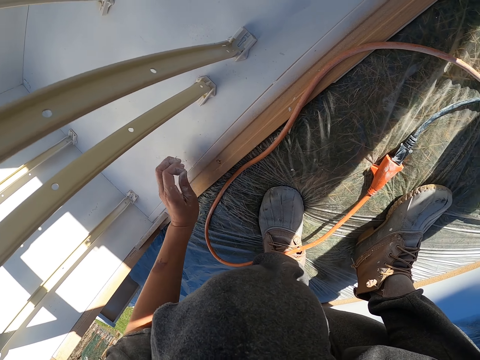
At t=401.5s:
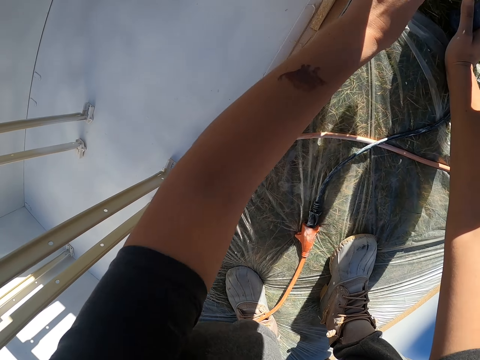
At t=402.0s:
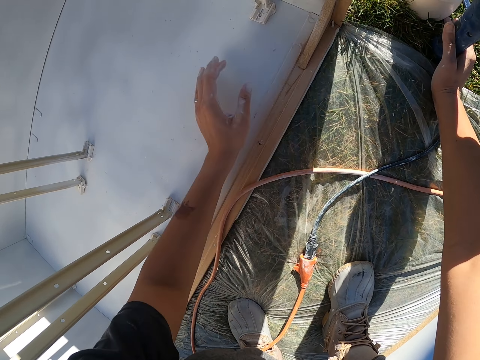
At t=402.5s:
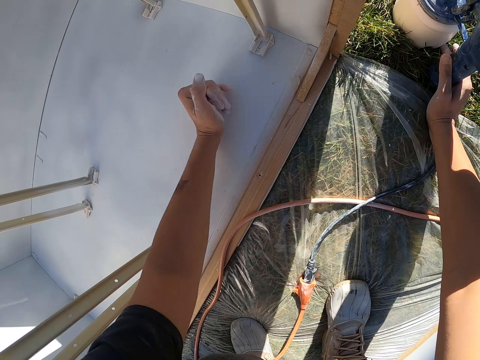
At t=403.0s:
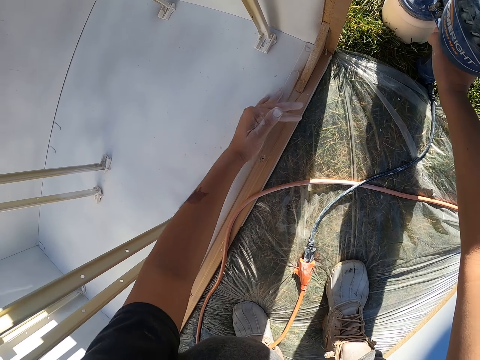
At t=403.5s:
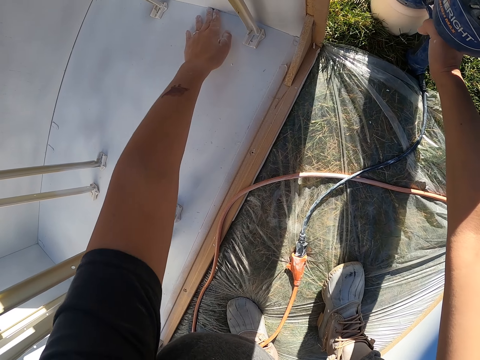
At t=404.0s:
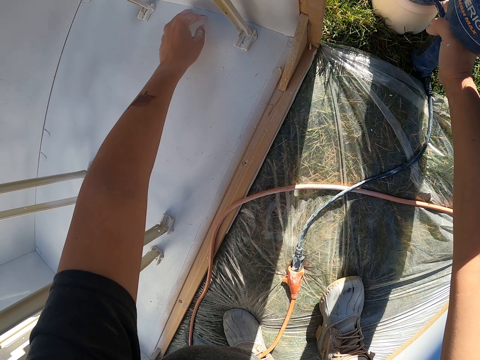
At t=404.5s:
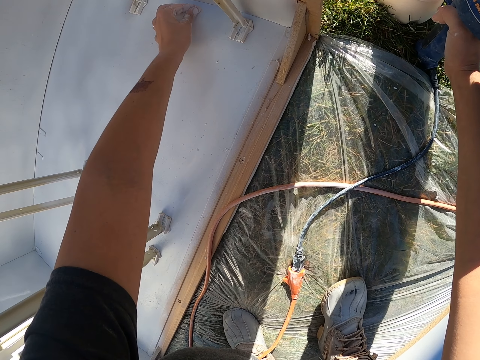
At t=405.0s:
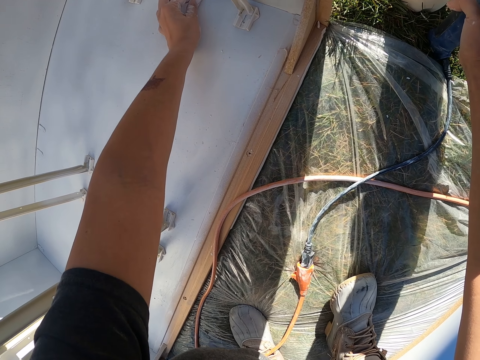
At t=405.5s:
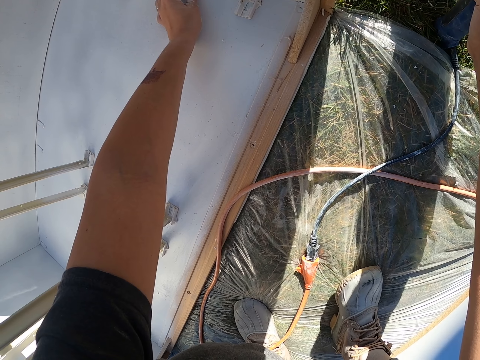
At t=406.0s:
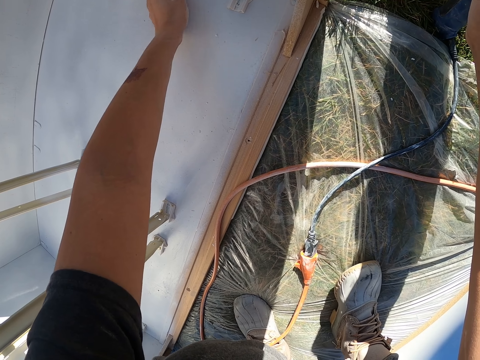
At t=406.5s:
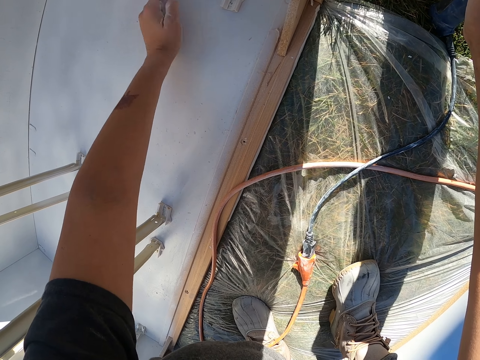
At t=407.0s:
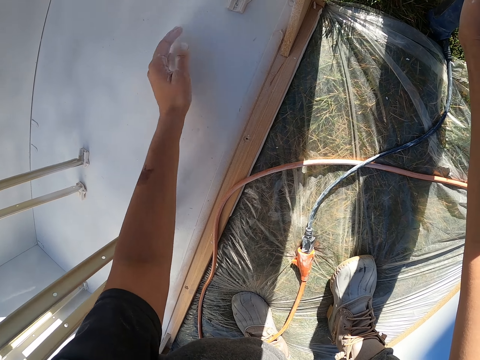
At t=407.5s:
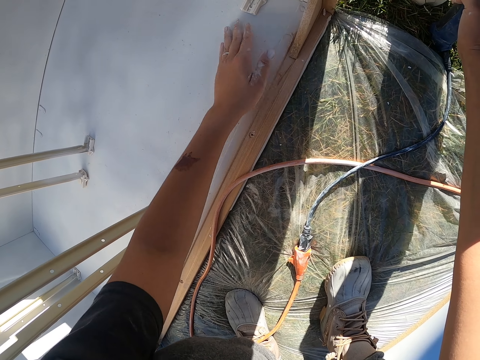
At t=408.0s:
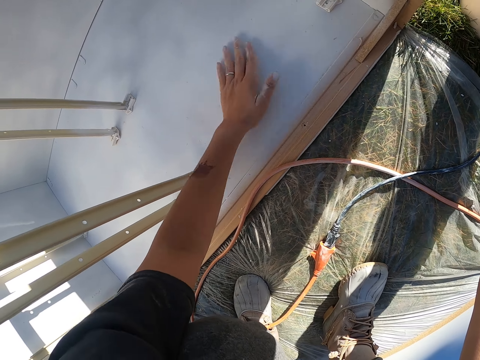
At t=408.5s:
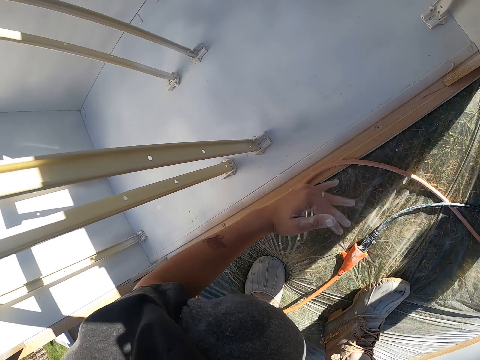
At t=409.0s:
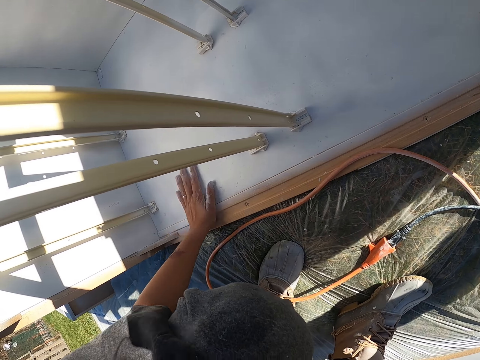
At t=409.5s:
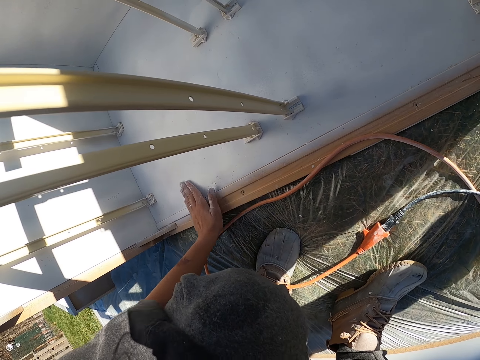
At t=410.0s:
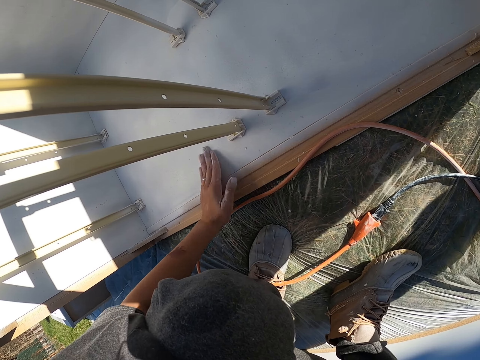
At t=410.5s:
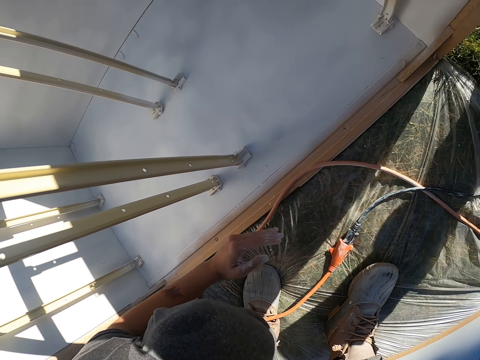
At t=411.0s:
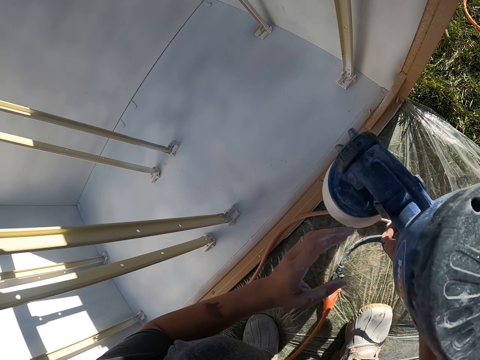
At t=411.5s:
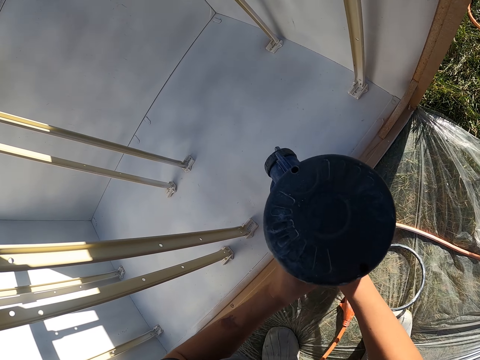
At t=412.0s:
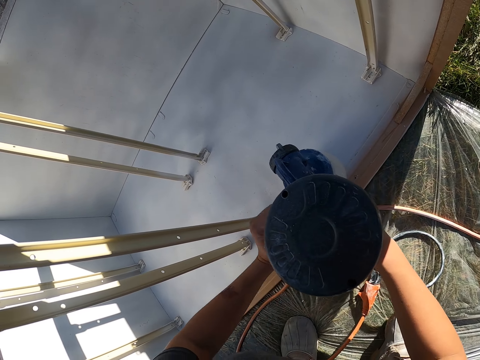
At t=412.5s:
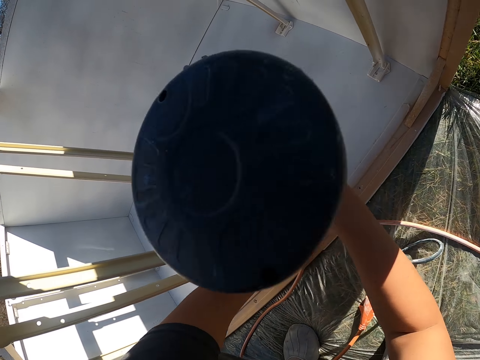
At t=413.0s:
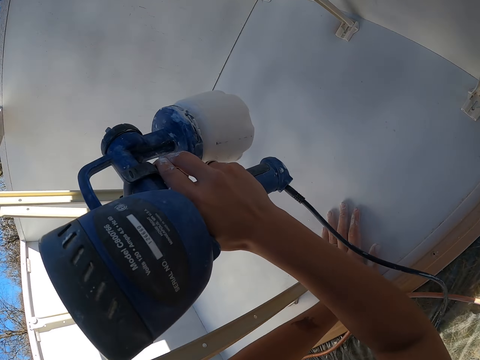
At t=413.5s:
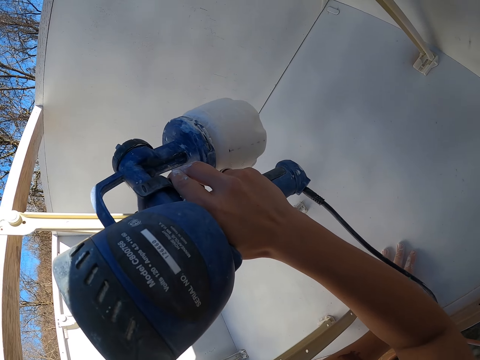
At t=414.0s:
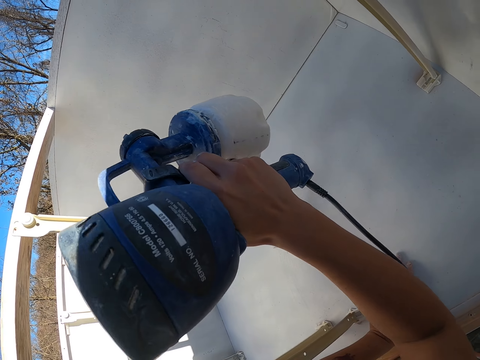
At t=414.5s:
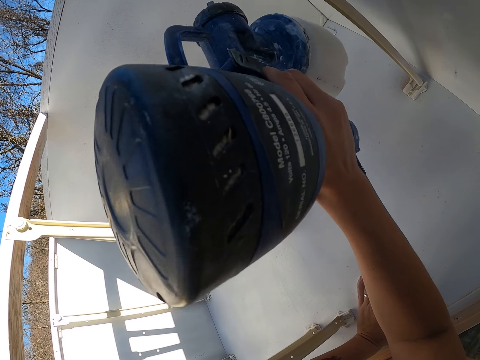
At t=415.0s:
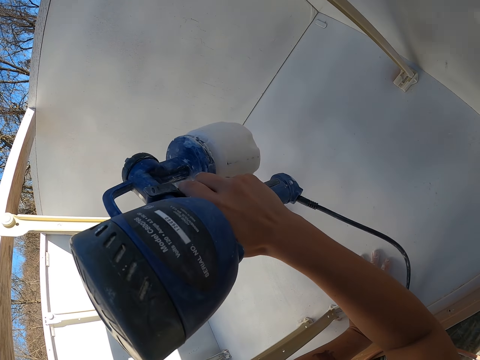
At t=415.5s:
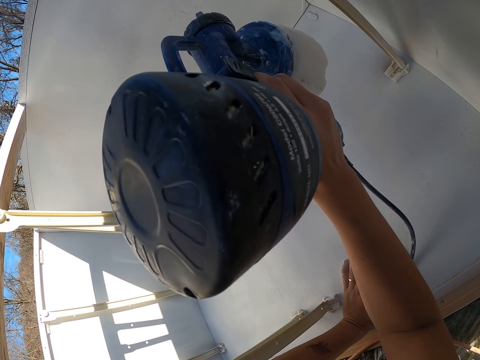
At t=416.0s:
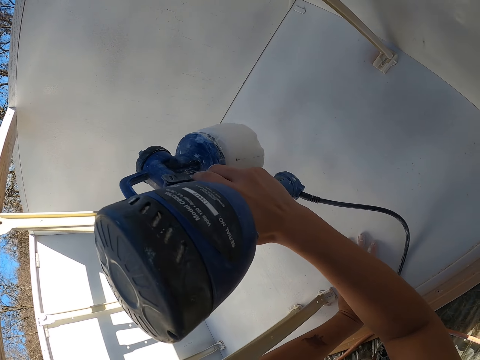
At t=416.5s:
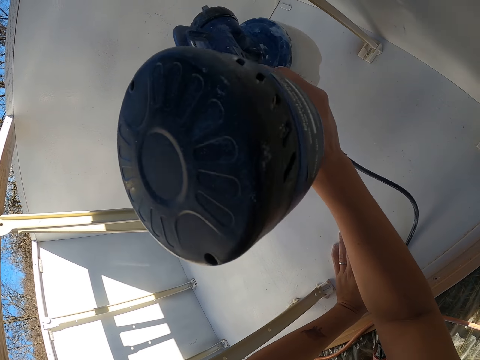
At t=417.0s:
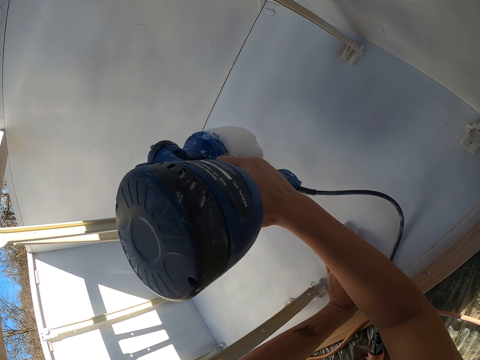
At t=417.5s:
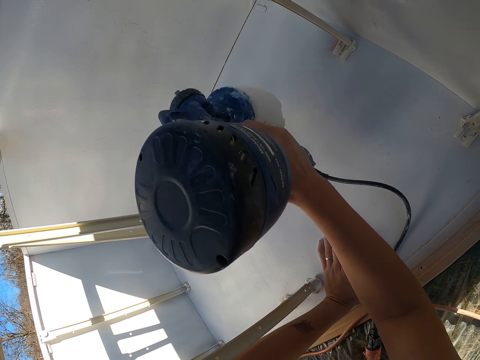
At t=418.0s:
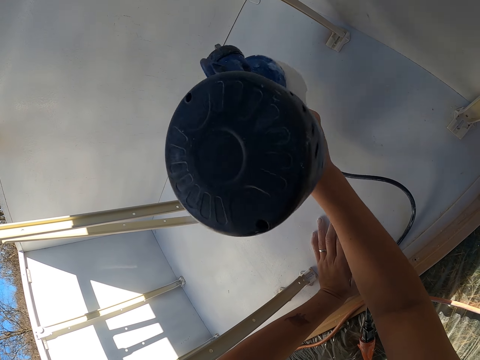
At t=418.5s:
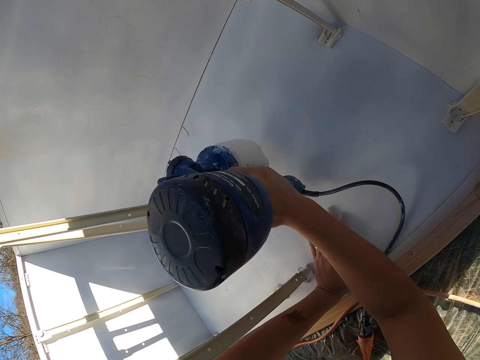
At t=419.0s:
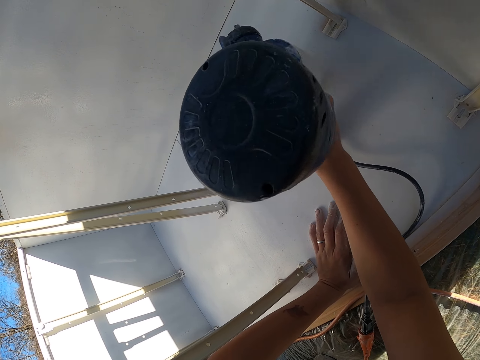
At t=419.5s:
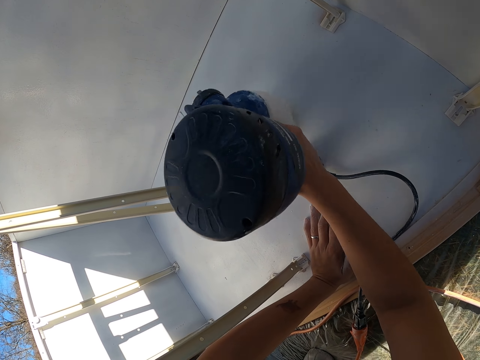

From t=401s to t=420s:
The camera wearer paints the wooden furniture using the HomeRight paint sprayer.

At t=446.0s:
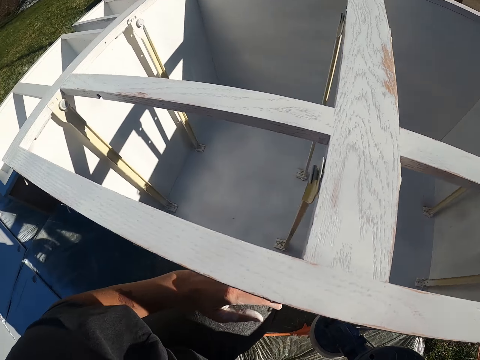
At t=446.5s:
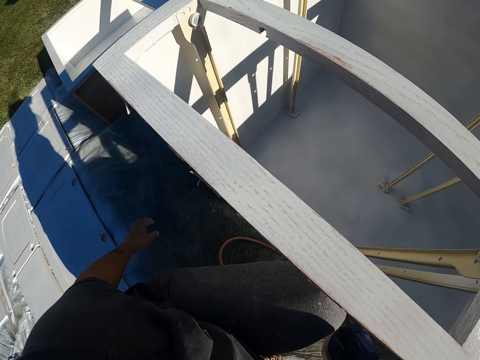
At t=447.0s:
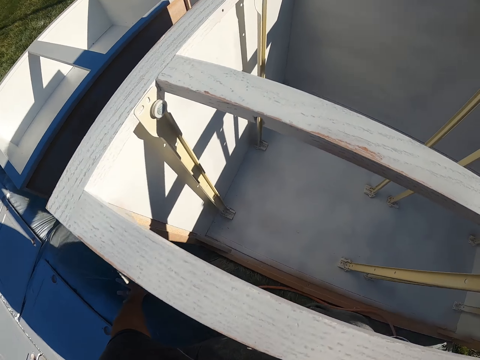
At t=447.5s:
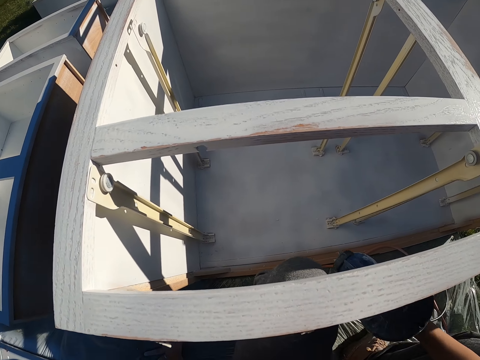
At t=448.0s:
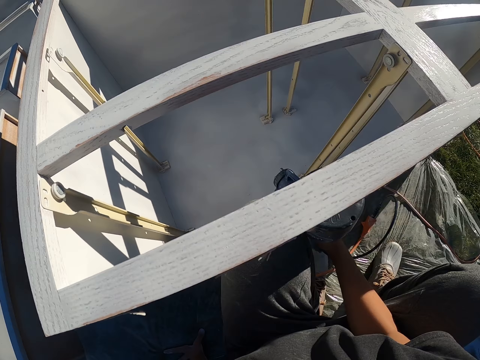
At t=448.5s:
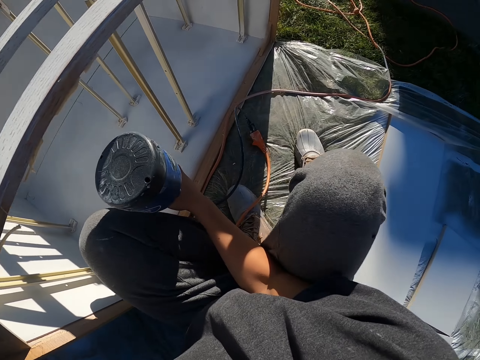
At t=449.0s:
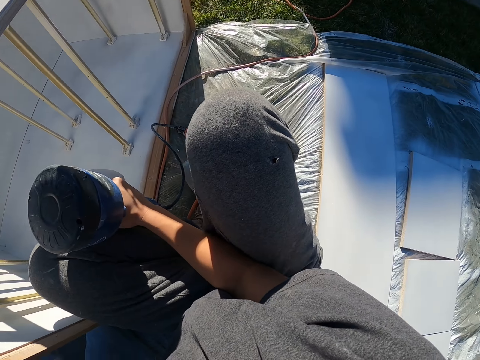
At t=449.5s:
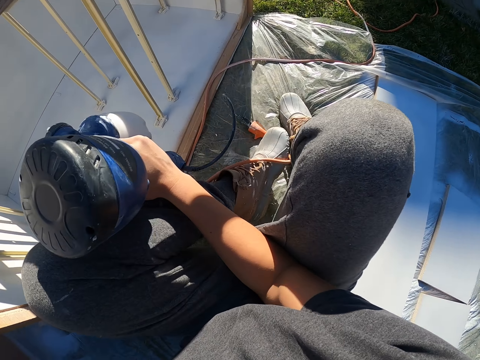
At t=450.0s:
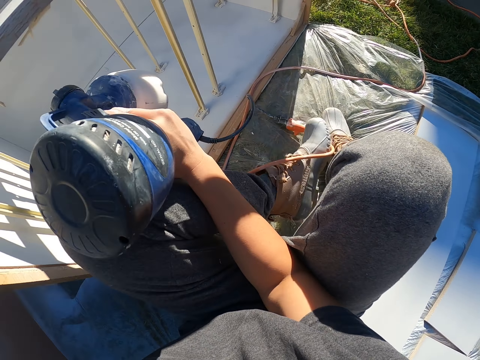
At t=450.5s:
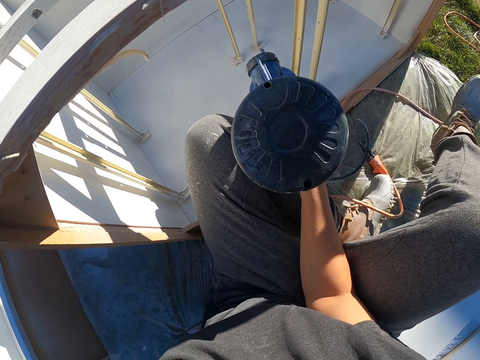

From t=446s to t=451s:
The camera wearer moves on the ground.

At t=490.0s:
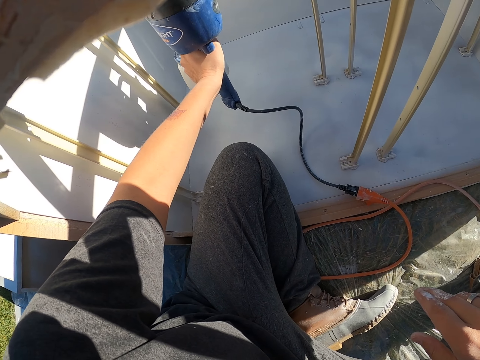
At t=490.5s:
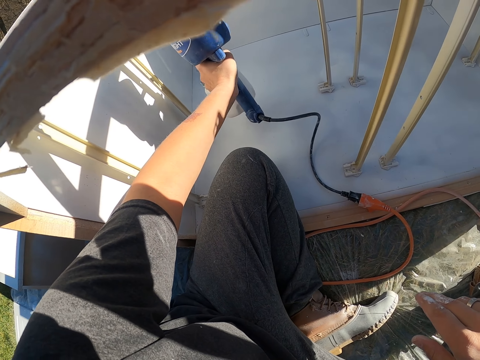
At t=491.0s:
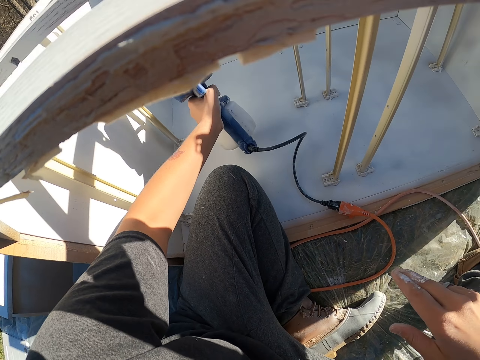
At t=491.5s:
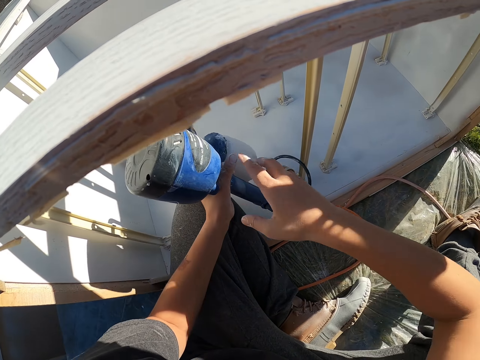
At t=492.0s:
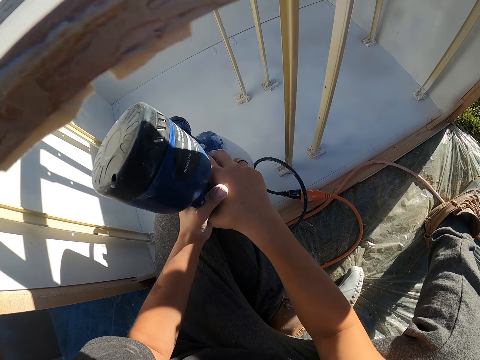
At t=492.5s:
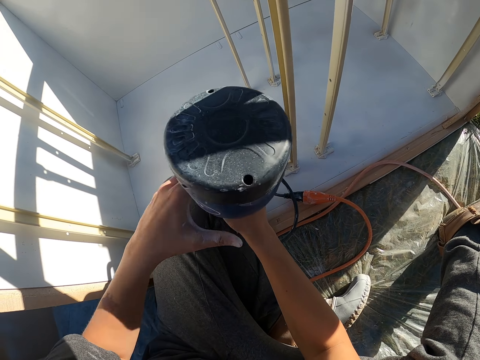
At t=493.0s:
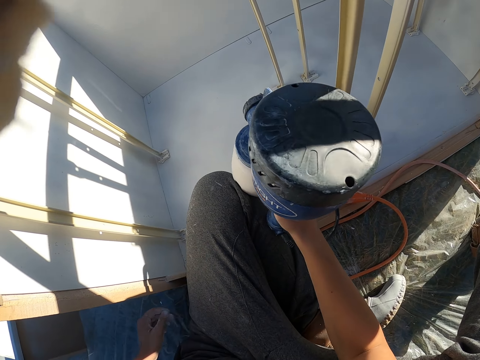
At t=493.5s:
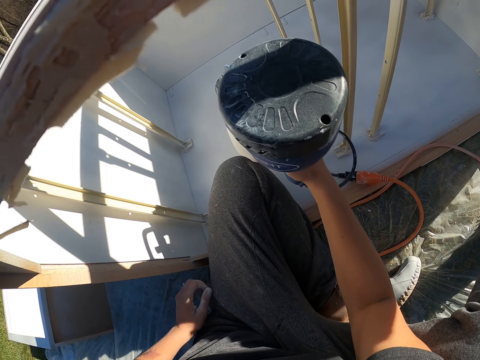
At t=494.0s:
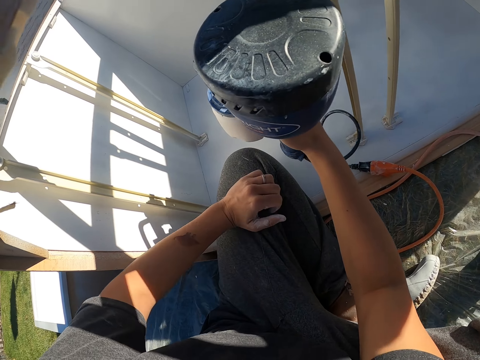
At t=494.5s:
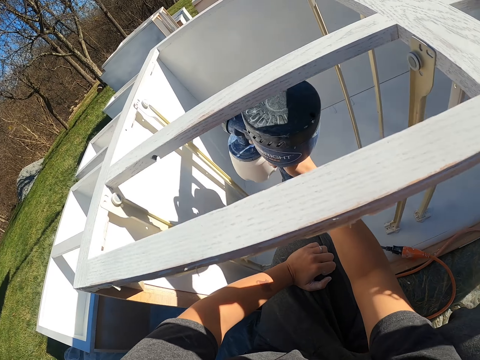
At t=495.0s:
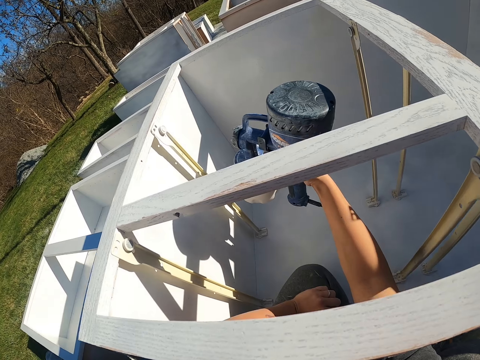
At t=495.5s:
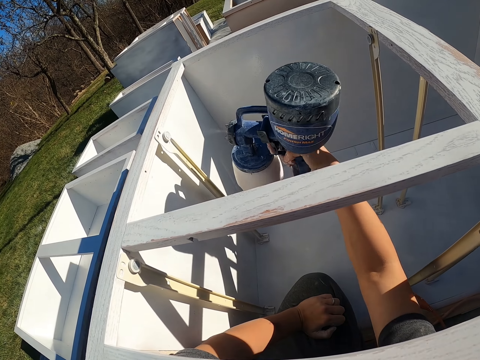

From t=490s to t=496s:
The camera wearer exchanges the HomeRight paint sprayer to the right hand. They hold the paint gun. They paint using the right hand.
